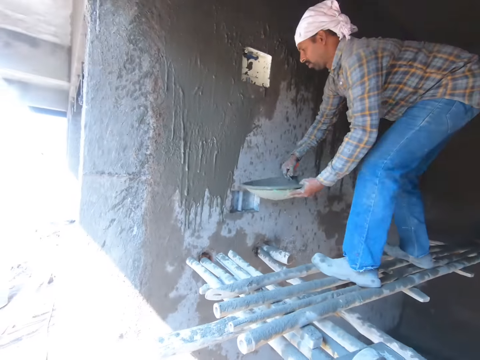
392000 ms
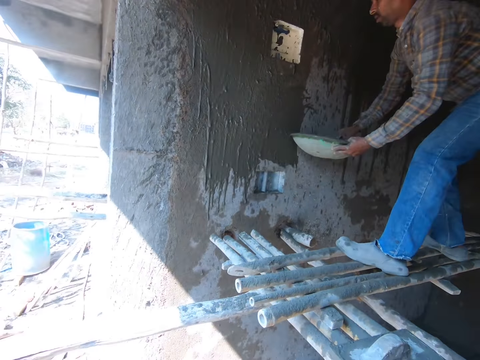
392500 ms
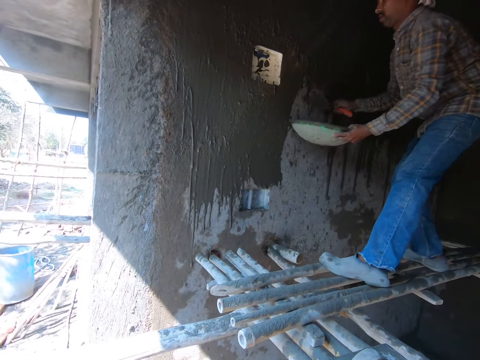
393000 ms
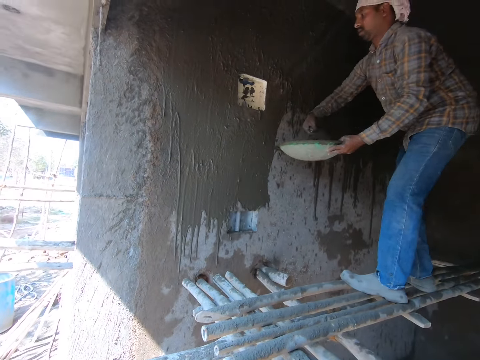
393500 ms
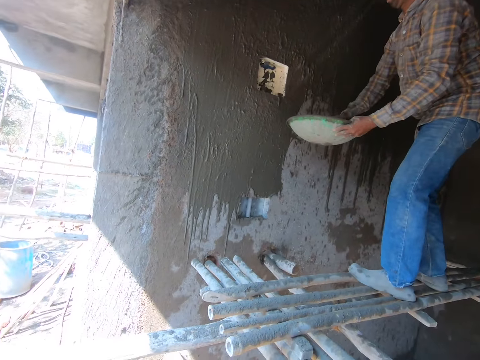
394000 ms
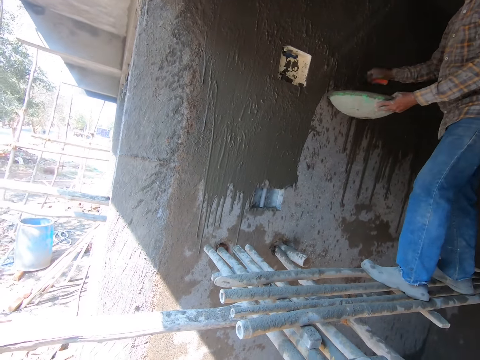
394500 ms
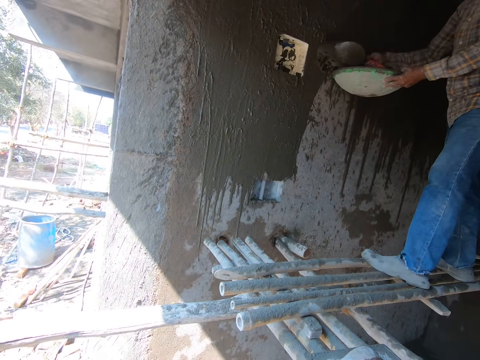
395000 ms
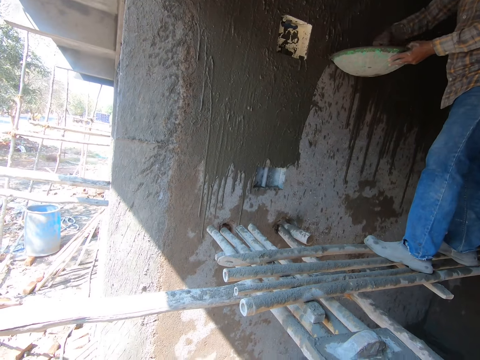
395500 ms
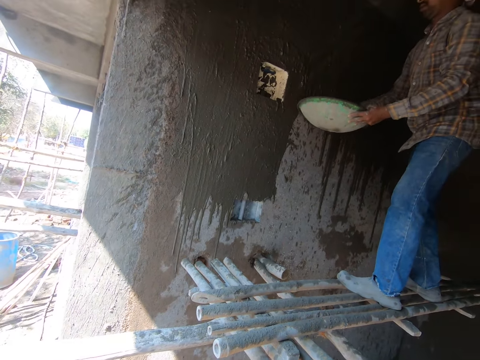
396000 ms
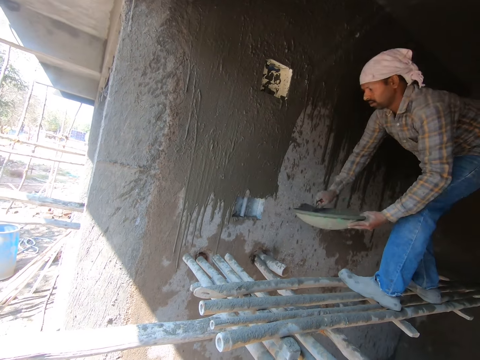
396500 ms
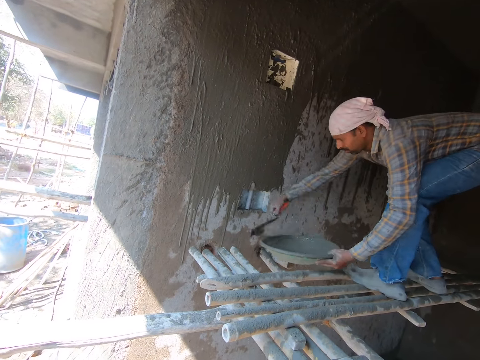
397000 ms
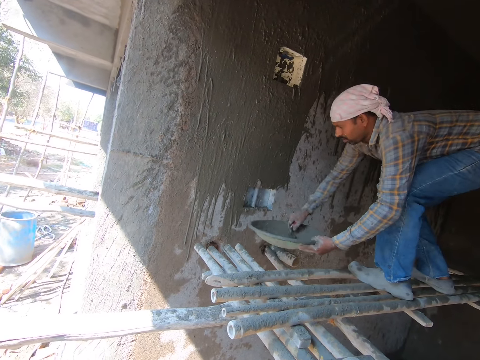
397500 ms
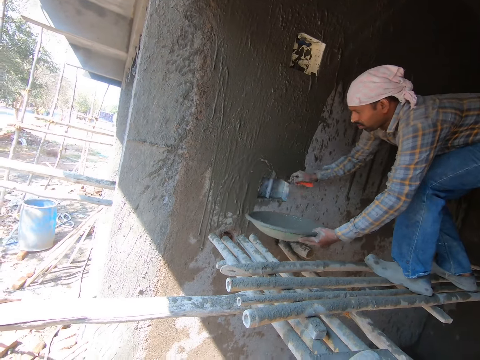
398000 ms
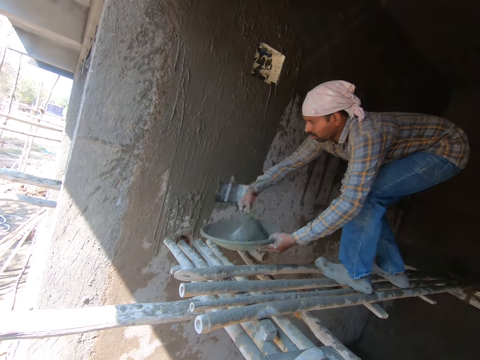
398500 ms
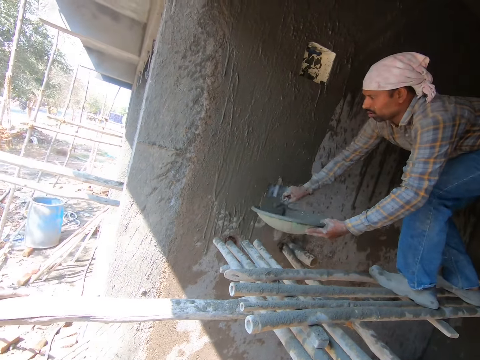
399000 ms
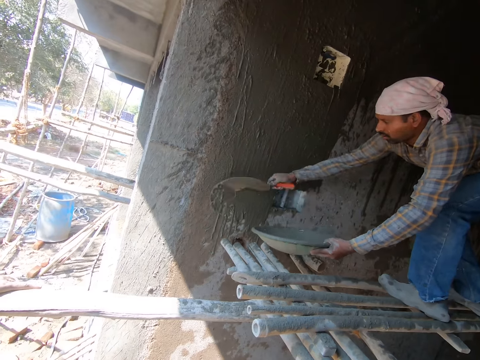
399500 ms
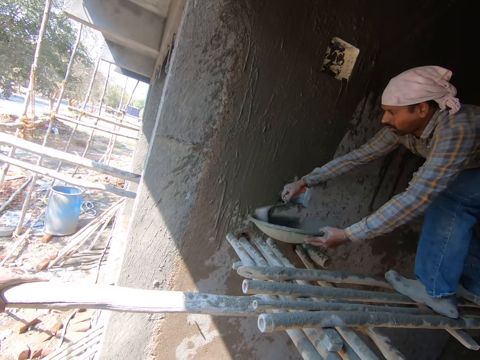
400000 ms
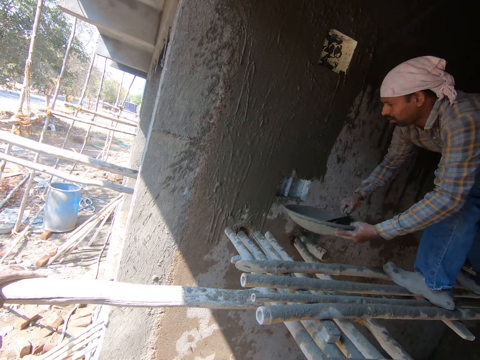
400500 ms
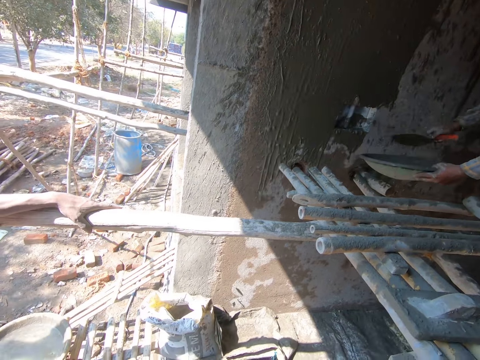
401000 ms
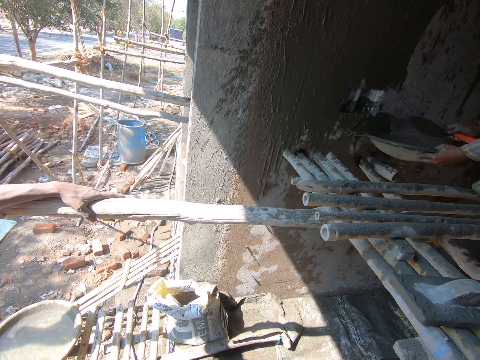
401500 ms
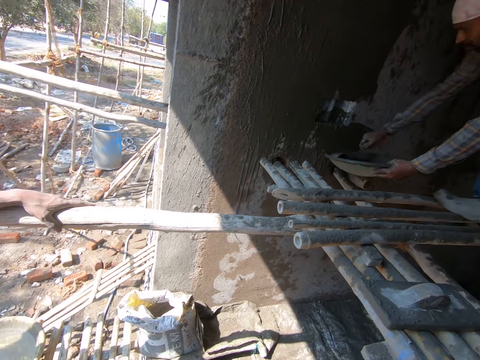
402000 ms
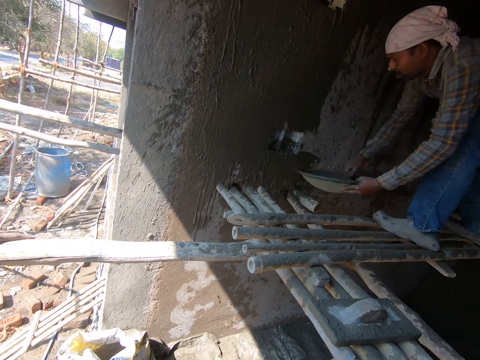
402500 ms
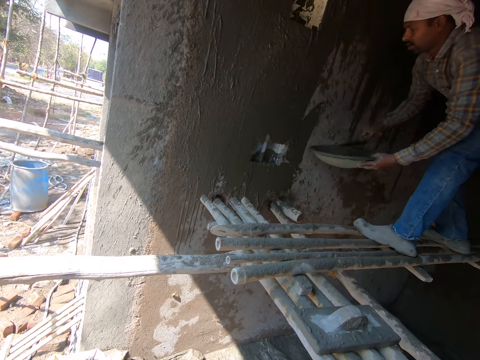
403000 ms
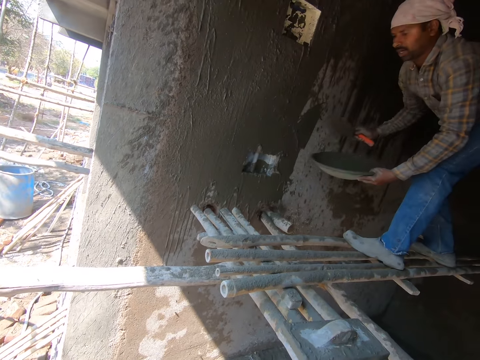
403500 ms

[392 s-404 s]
A person throws the mixture on the wall with the trowel.

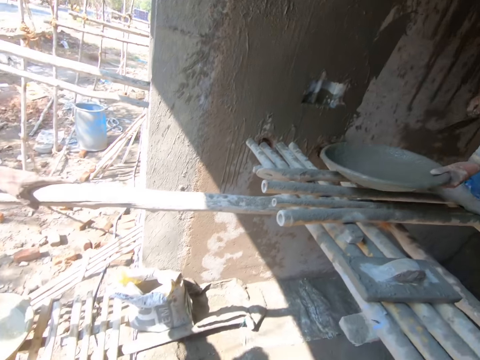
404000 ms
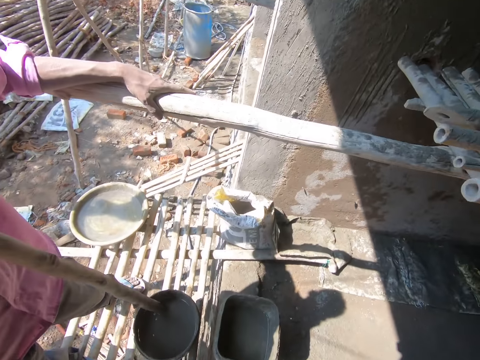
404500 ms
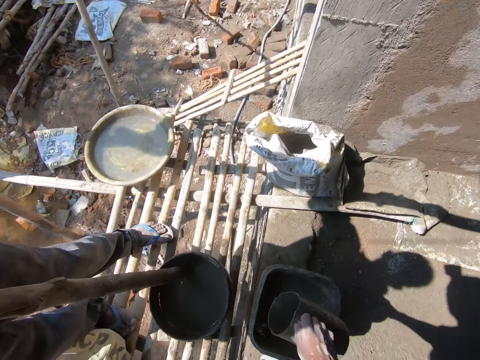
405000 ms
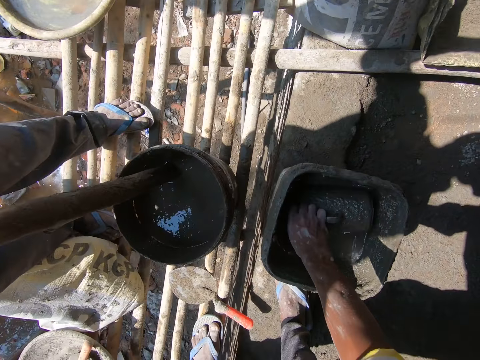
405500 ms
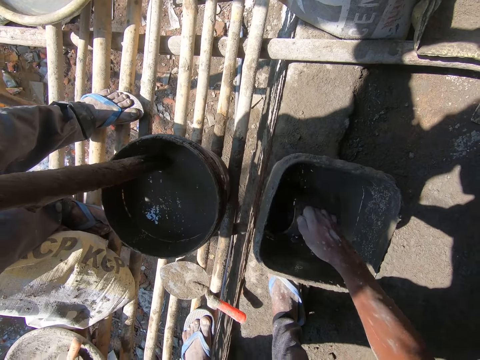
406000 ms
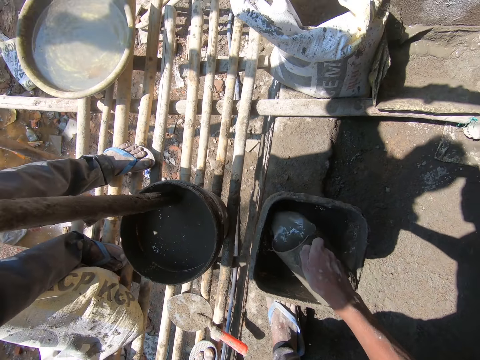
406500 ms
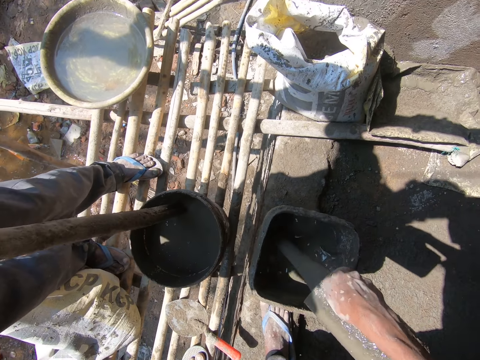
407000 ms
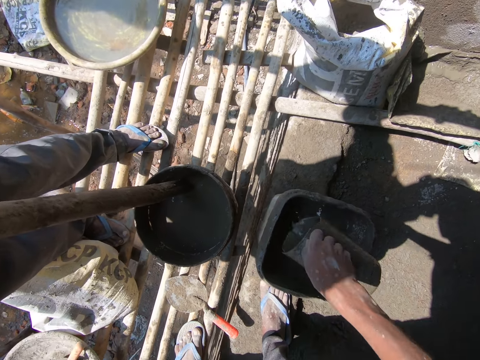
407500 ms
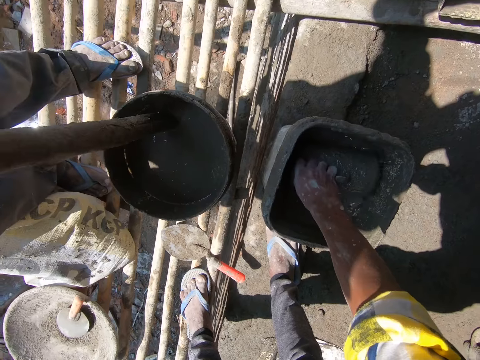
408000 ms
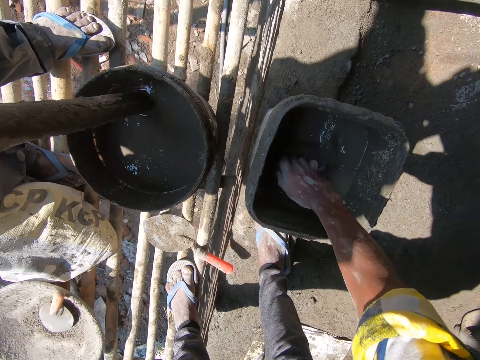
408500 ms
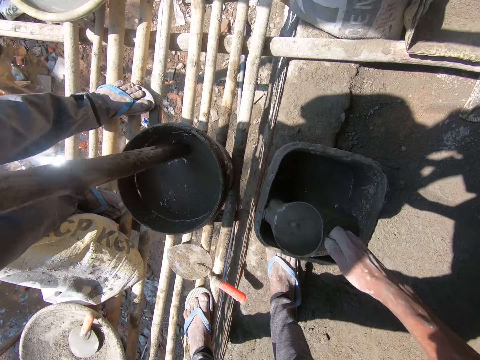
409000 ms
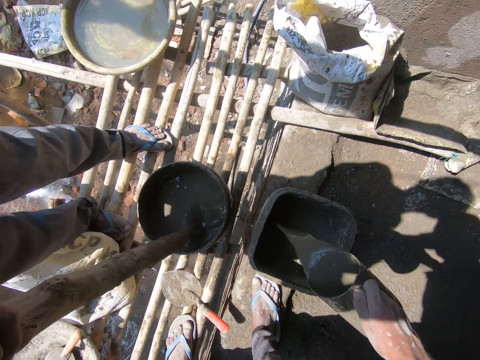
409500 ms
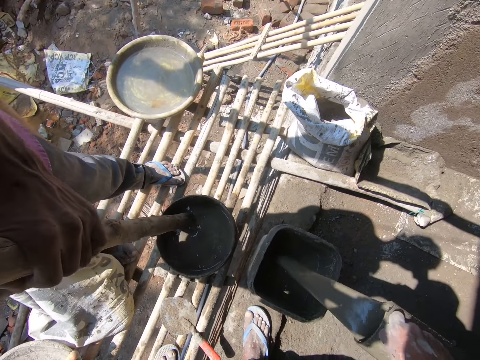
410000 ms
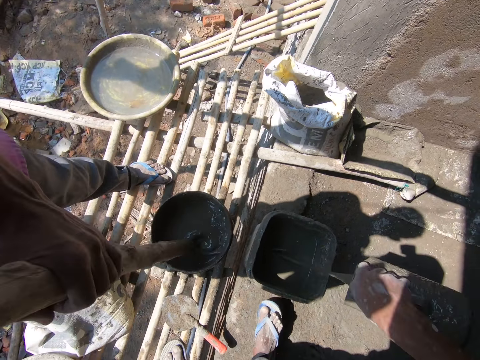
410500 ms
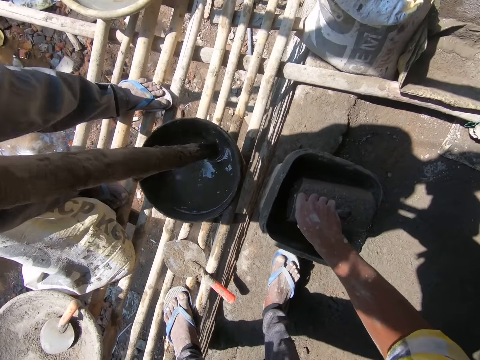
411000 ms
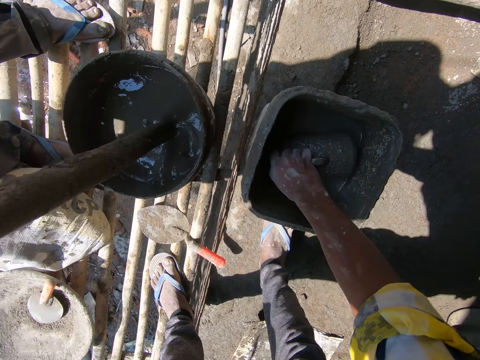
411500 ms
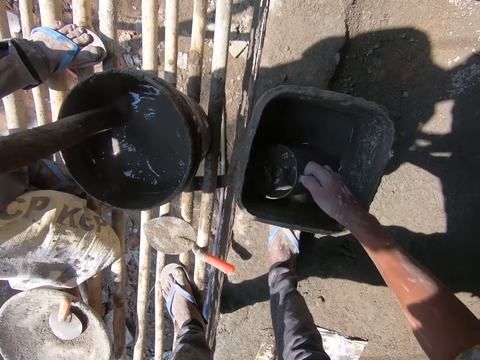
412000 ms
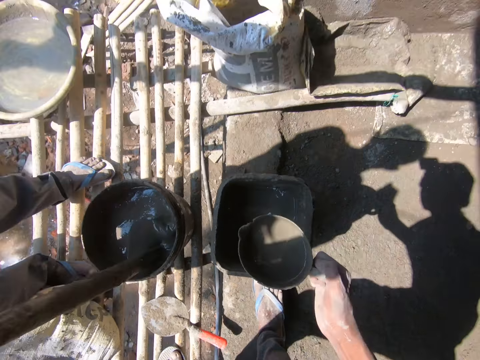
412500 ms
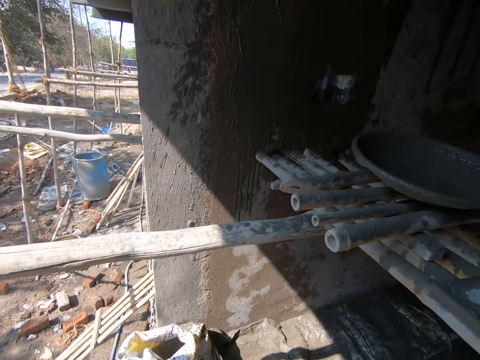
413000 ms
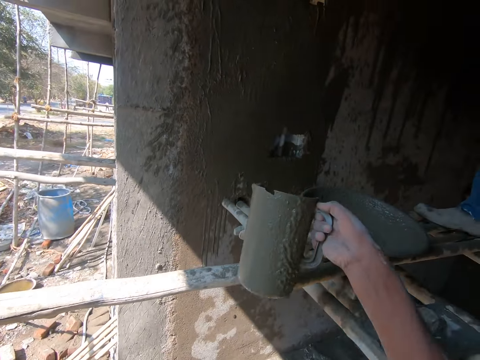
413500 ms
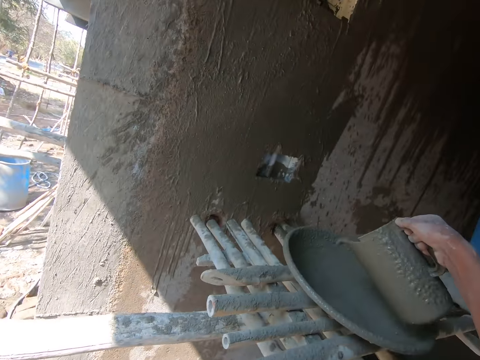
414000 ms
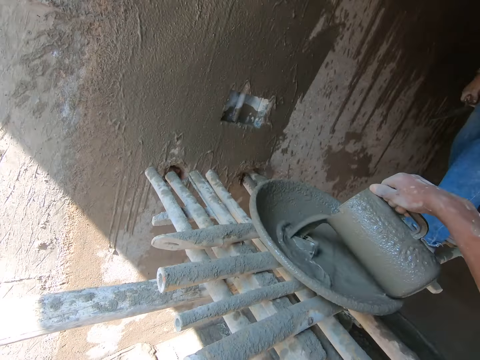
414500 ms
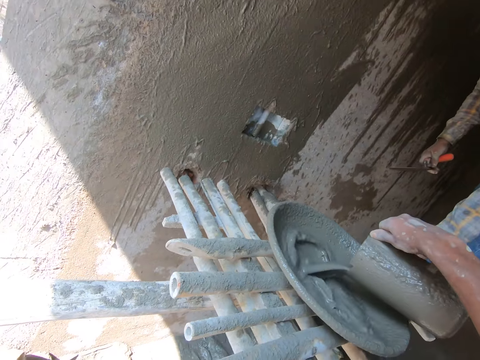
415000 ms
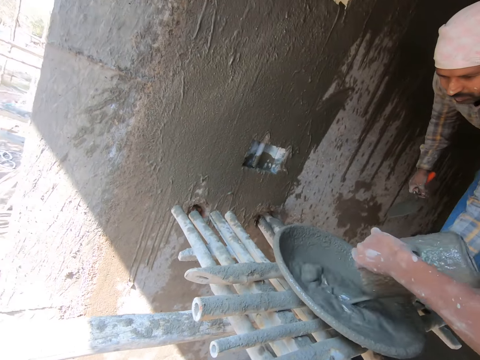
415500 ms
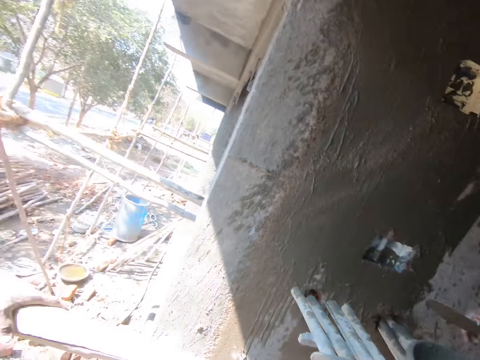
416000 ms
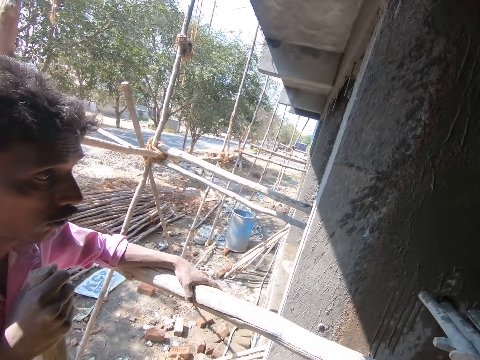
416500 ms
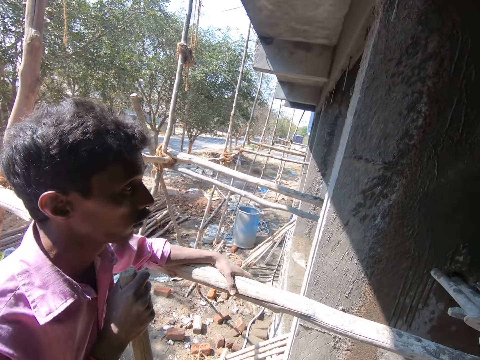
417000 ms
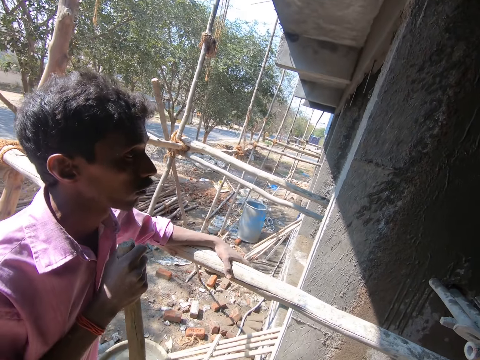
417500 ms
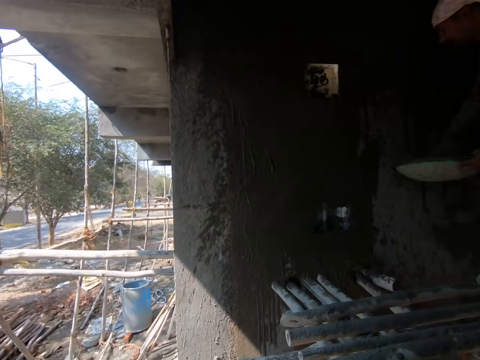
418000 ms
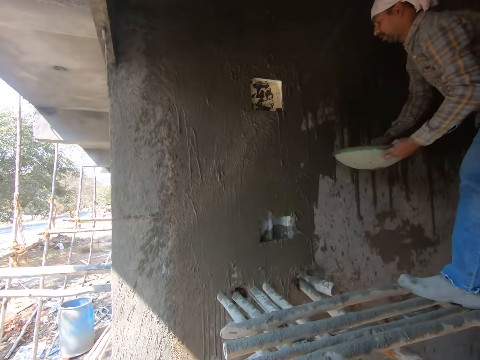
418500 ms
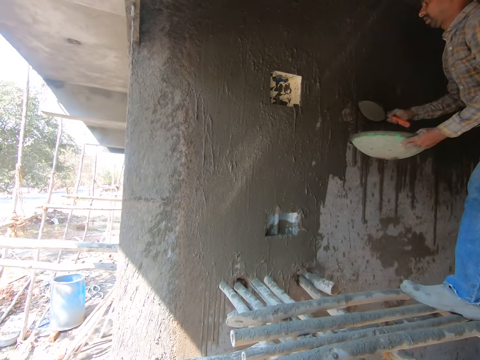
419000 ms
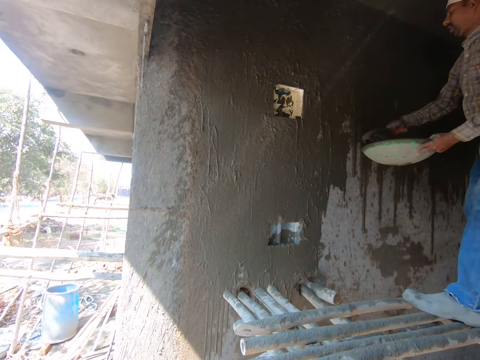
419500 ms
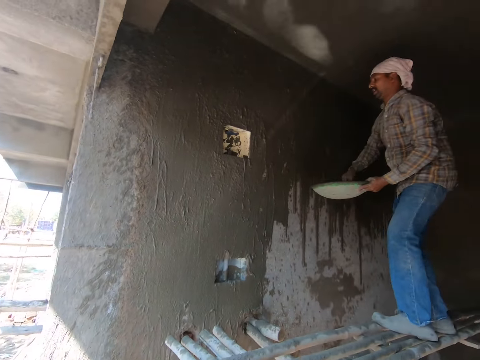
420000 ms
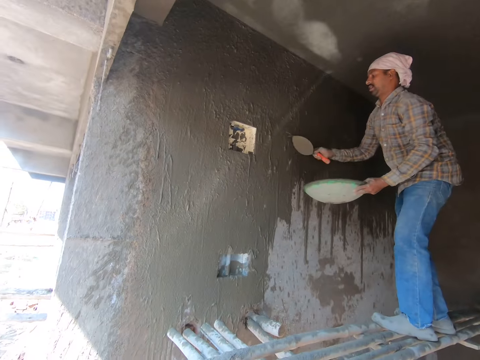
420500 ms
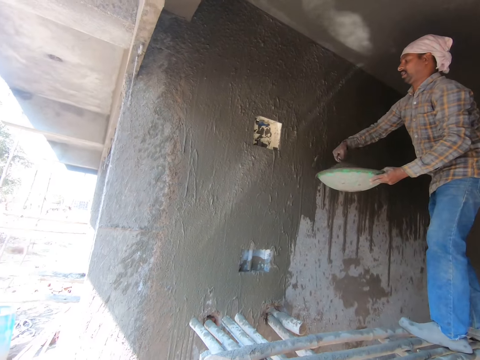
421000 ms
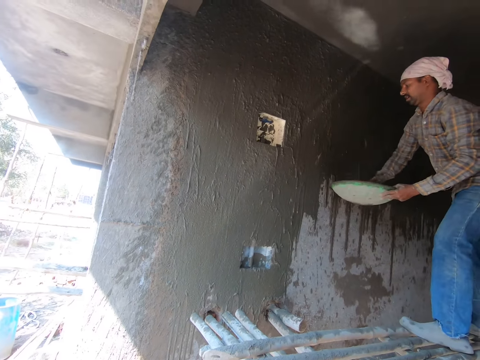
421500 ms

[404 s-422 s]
The camera wearer fetches the mixture with the jug from the bucket. They pour the mixture in the bucket. They fetch the mixture with the jug from the bucket. They pour the mixture in the bucket. A person stirs water with soil in the bucket with a log. The camera wearer fetches the mixture with the jug from the bucket. They pour the mixture in the cement mixing bowl. They look at the person next to them. Another person throws the mixture on the wall with the trowel.
